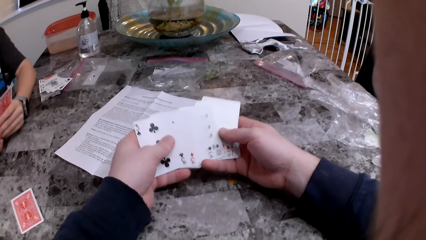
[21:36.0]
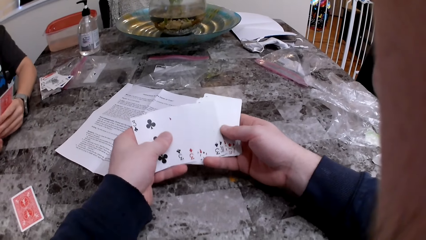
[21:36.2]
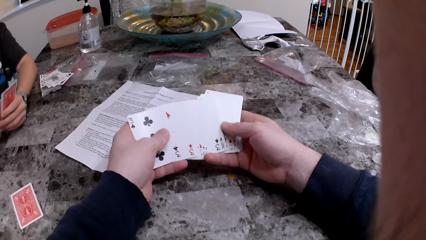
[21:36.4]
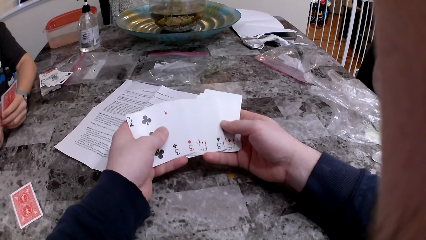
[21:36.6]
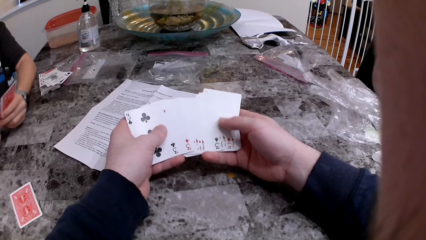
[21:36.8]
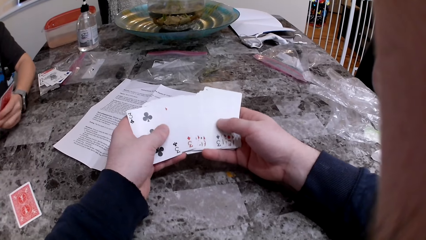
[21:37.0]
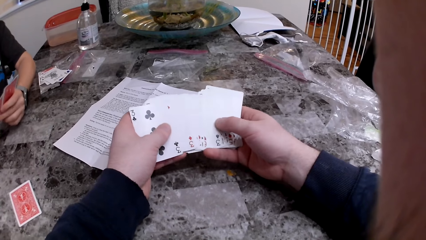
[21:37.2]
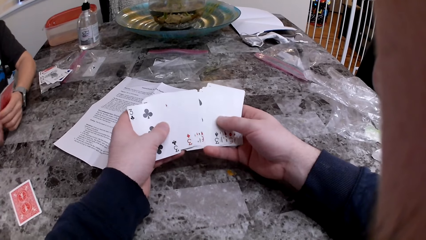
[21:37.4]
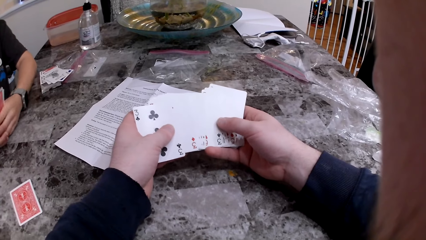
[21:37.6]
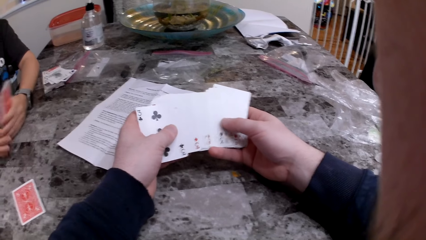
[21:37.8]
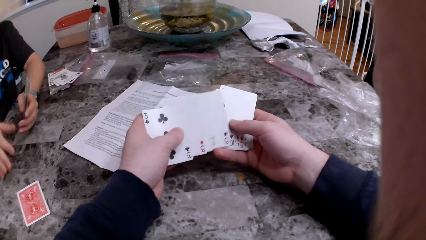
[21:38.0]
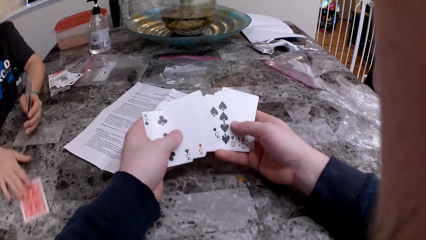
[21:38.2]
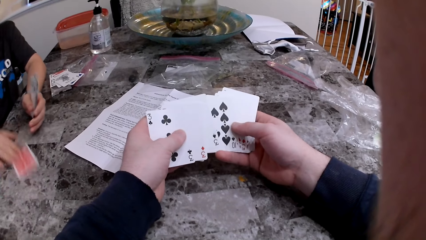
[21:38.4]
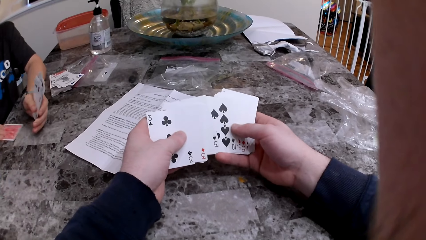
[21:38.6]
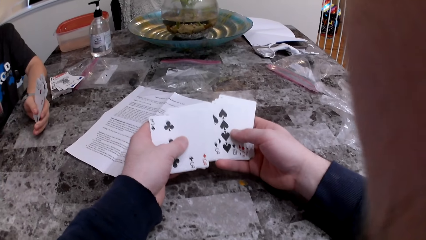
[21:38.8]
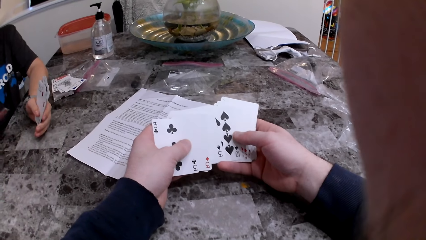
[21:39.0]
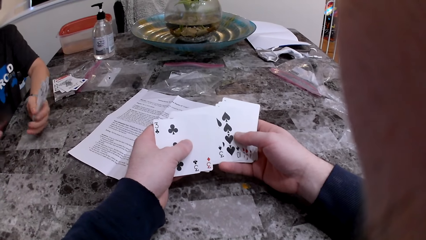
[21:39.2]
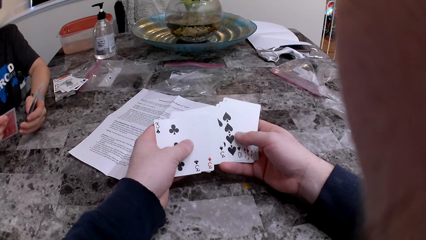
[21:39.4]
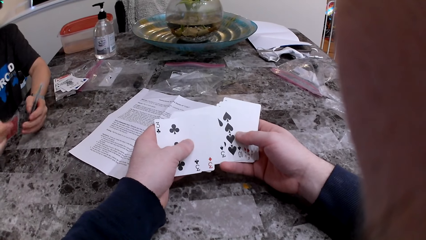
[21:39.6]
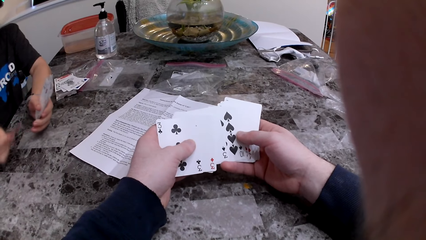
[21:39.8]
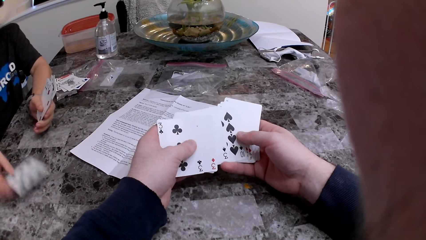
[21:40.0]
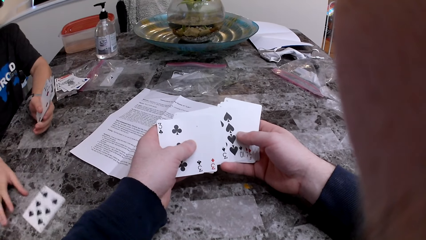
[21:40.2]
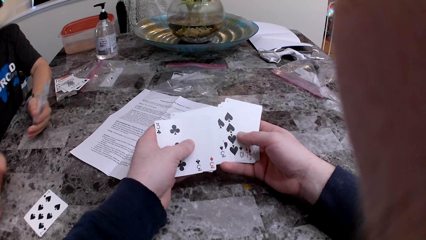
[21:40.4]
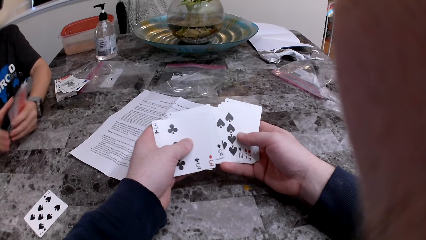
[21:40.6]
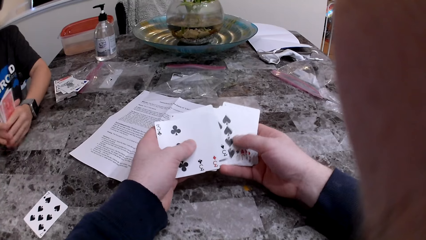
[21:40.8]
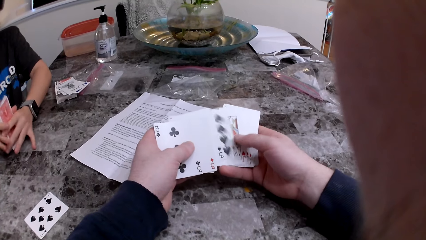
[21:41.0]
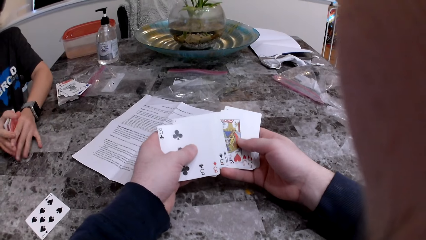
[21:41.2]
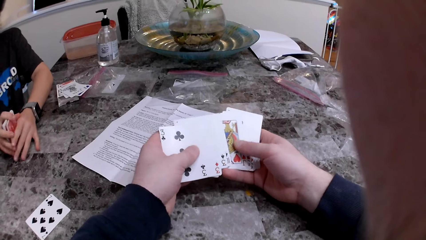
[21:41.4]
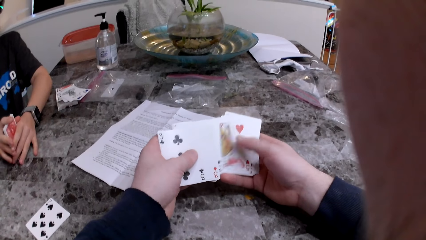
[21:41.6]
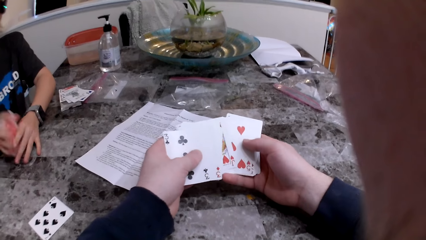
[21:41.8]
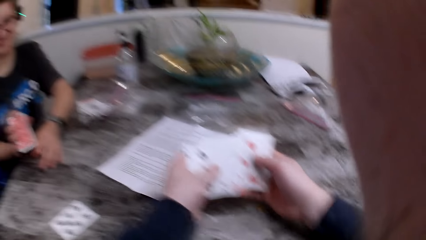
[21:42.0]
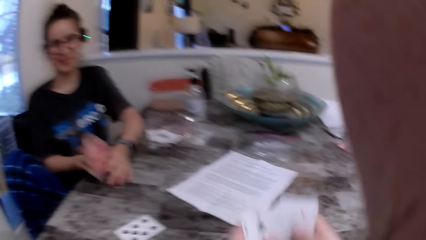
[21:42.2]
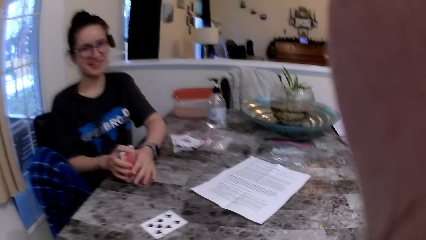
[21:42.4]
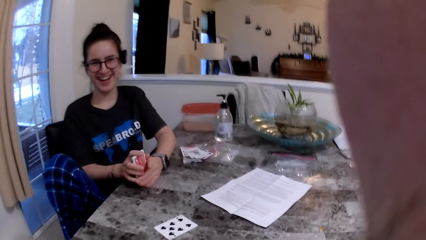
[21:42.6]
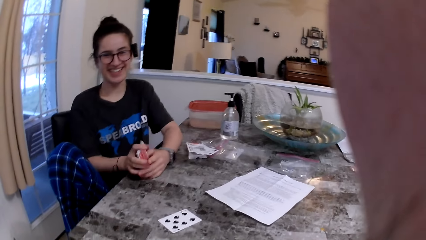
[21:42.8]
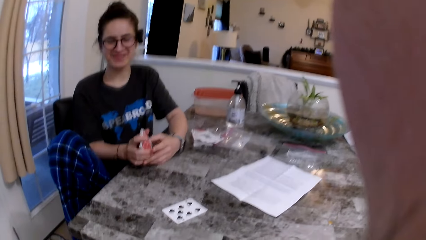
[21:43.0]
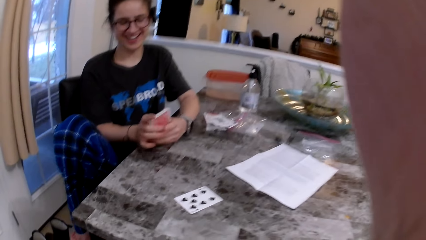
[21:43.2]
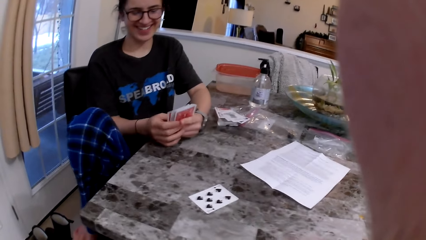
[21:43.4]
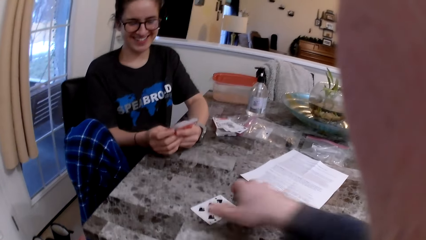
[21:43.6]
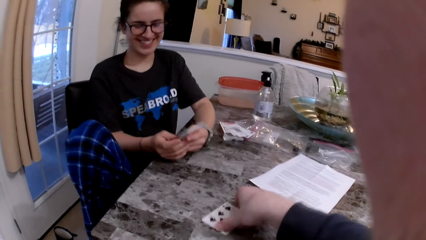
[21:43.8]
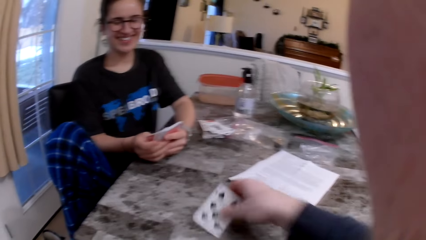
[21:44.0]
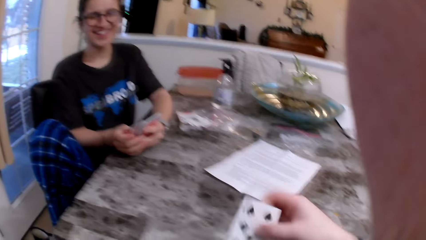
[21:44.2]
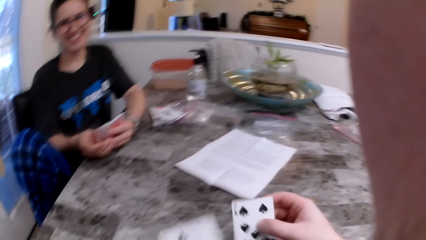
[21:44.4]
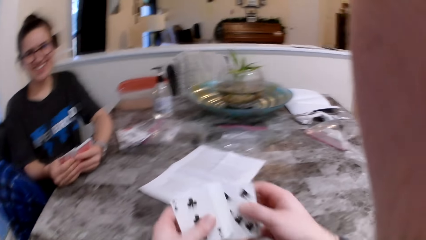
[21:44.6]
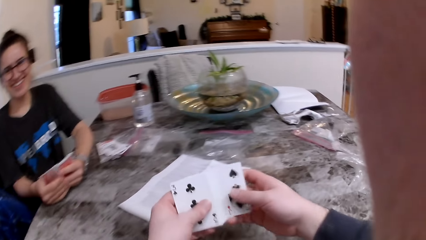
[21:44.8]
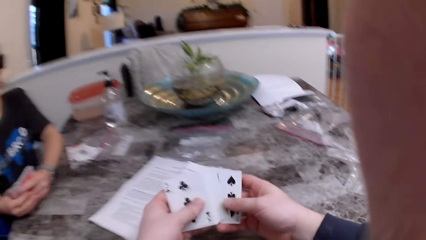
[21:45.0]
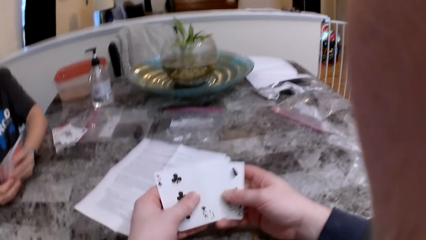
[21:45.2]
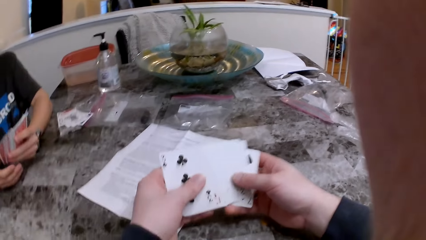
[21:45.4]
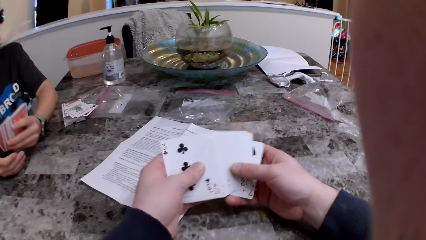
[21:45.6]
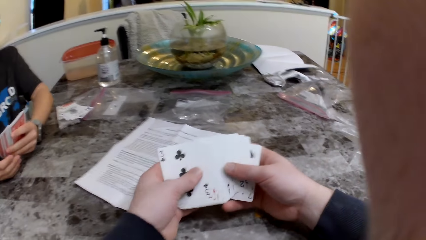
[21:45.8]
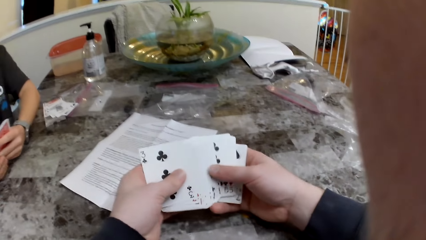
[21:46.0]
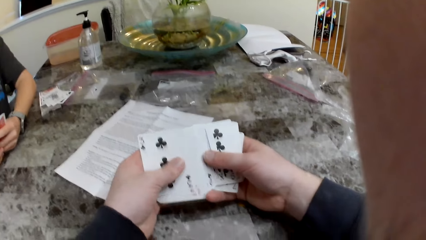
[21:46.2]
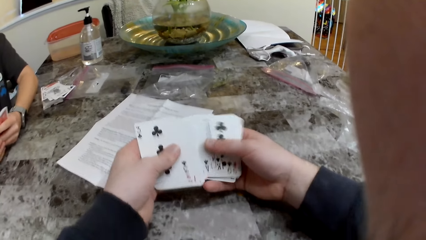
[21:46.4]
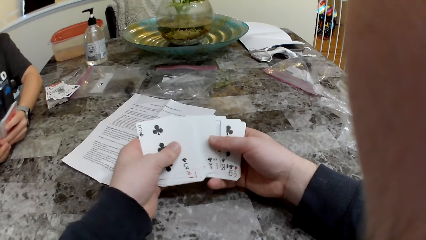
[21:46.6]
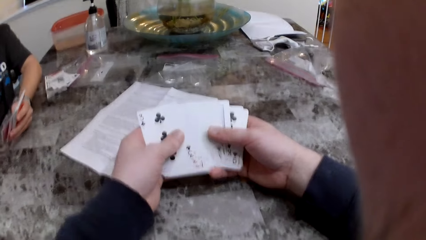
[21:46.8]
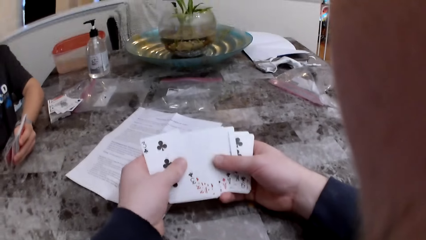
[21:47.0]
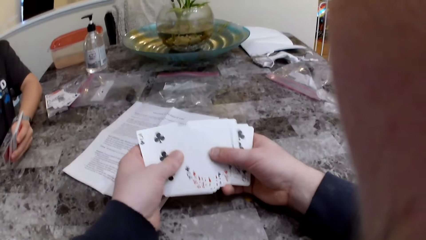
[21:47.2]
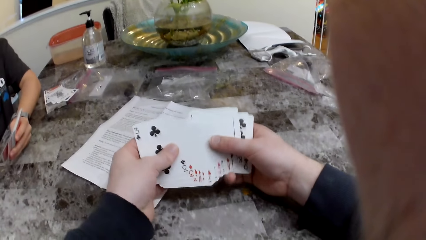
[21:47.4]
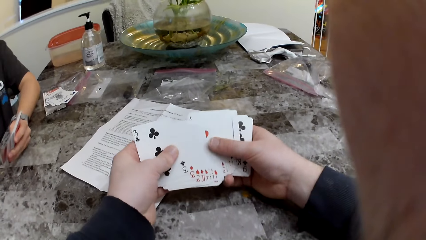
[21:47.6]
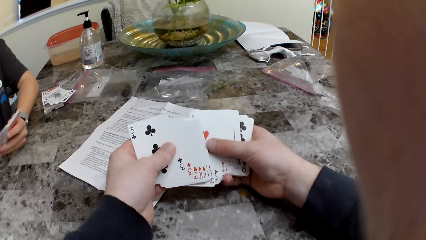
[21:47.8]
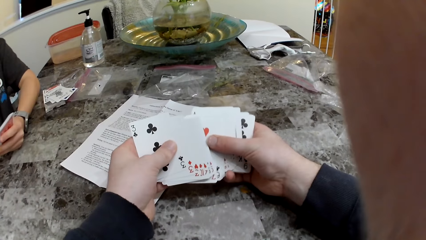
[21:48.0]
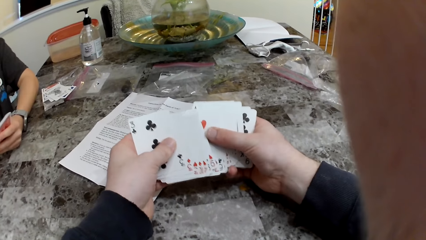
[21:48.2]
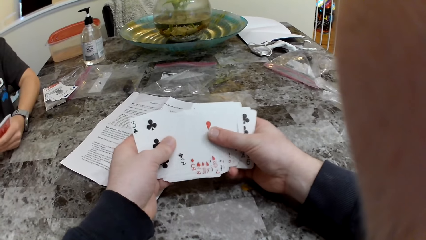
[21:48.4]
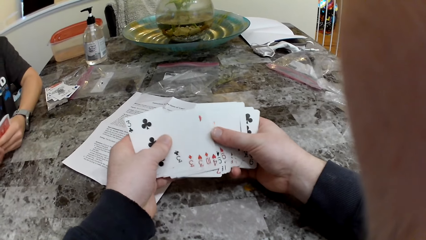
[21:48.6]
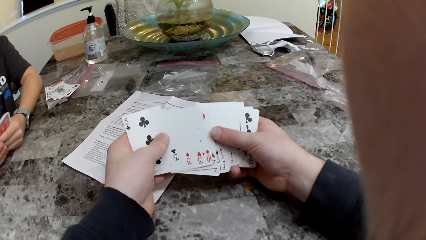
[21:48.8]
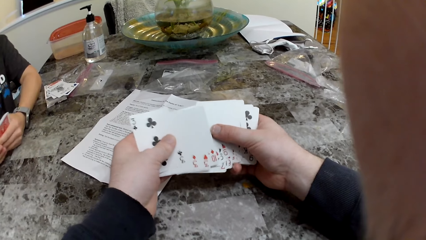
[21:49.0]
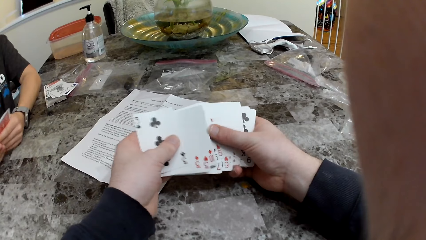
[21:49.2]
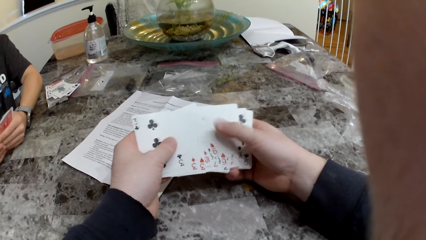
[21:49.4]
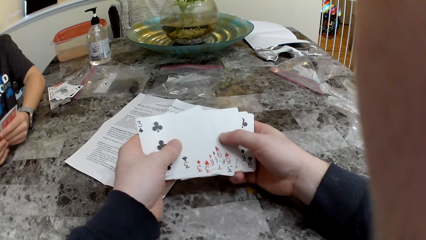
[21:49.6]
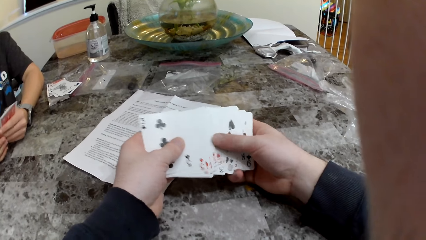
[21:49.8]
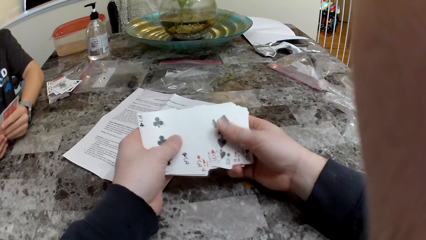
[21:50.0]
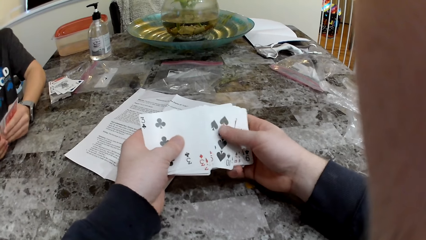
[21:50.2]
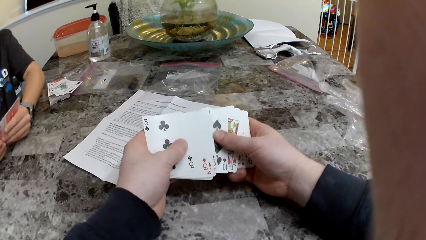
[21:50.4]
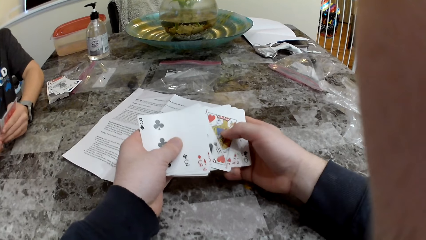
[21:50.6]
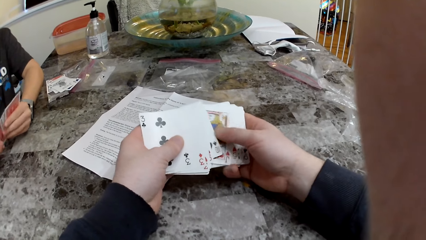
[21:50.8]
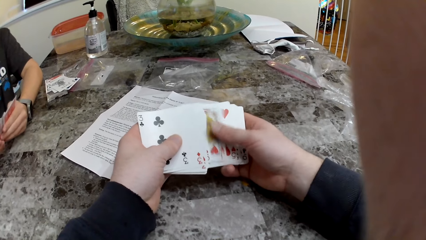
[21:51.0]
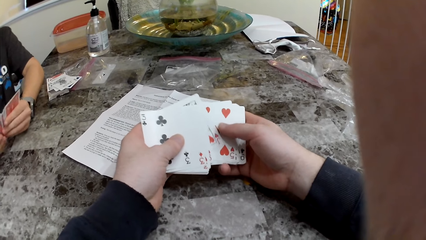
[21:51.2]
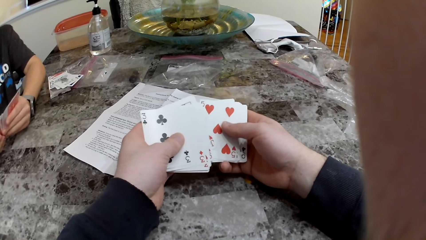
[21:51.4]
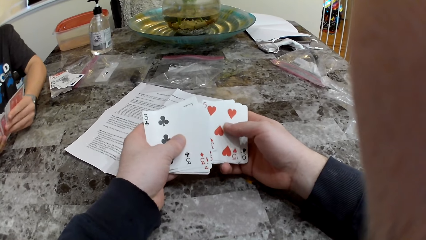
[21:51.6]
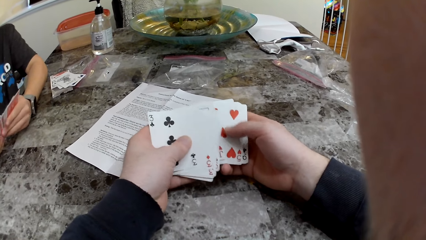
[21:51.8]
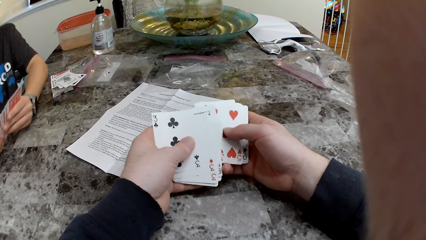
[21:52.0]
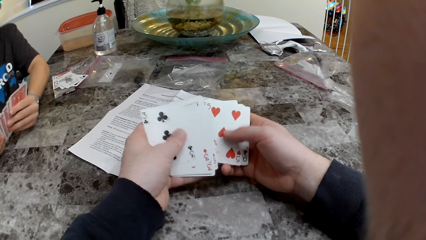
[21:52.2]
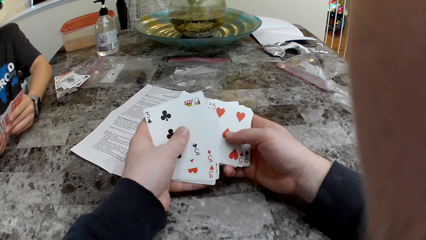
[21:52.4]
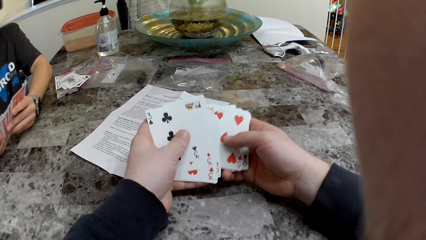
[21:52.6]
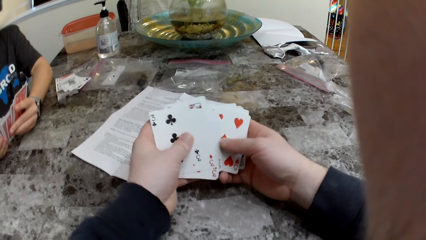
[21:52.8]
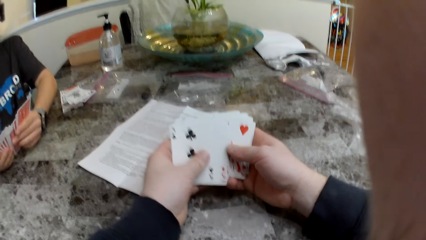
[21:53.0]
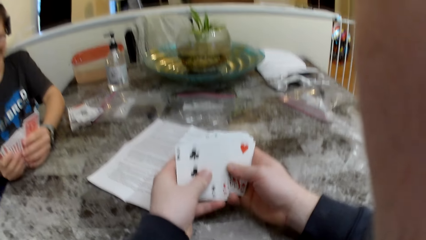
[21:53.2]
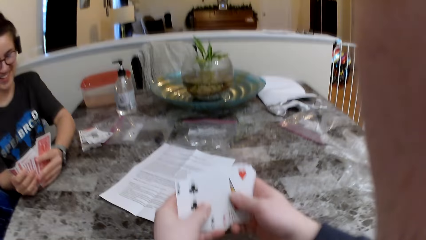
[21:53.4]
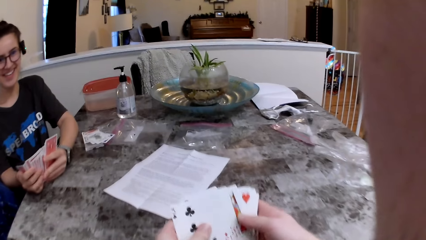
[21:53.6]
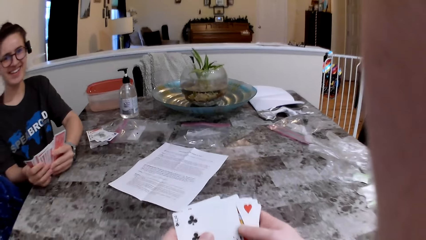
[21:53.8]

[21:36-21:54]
The woman turns the card over. The woman throws the card to the table. The woman arranges the cards. The camera wearer picks up the card. The woman checks the cards. The camera wearer checks the cards.
